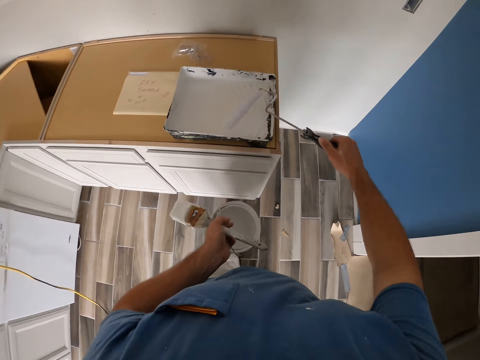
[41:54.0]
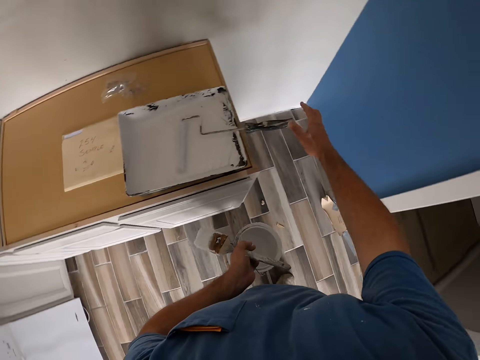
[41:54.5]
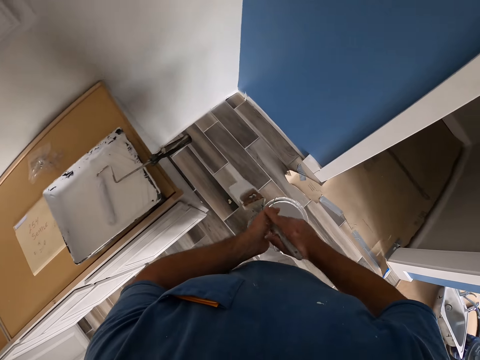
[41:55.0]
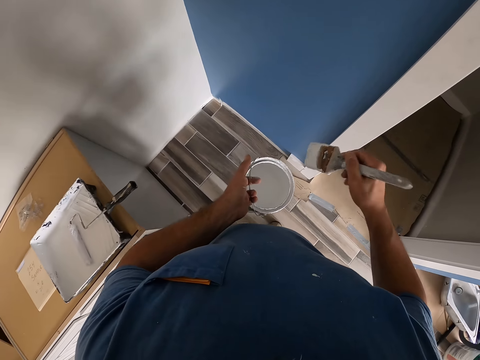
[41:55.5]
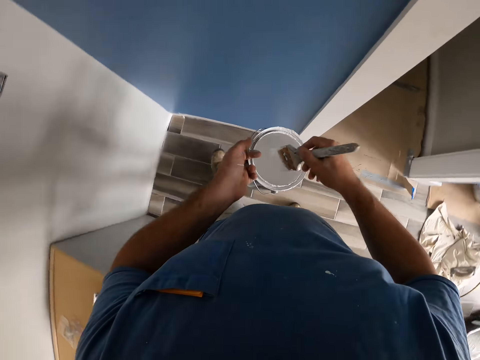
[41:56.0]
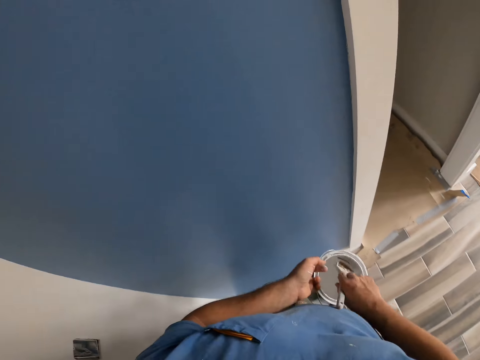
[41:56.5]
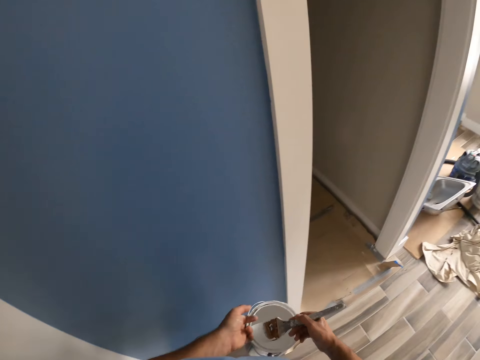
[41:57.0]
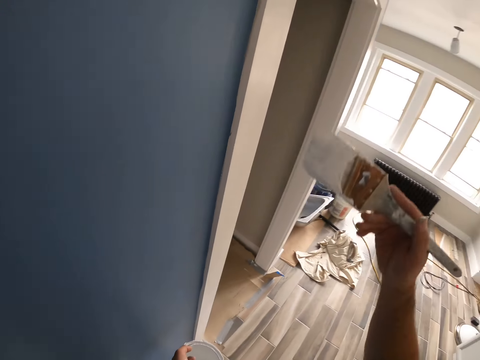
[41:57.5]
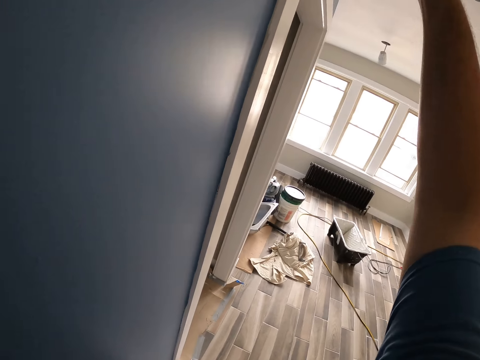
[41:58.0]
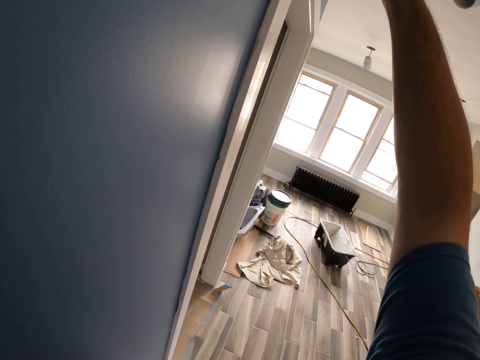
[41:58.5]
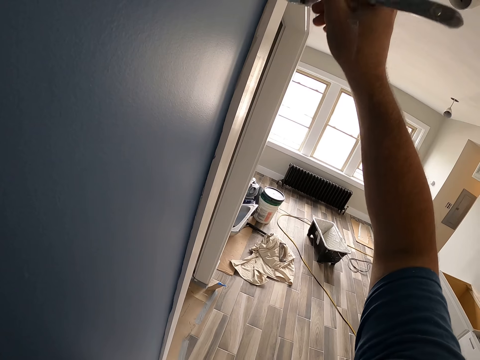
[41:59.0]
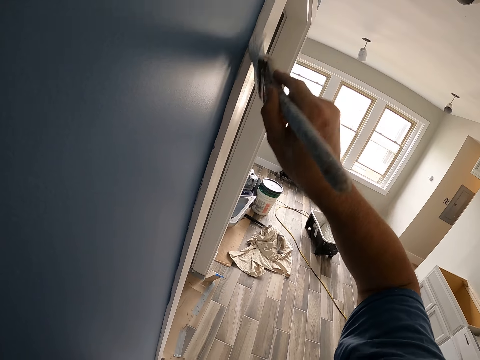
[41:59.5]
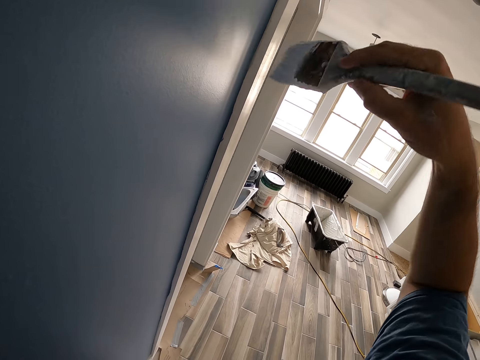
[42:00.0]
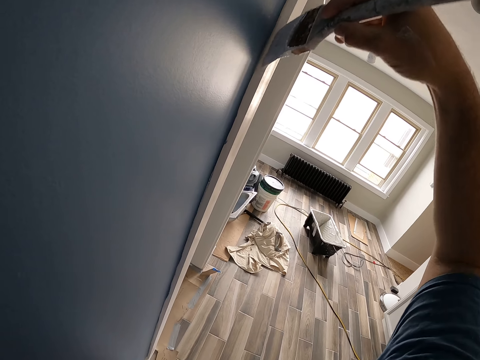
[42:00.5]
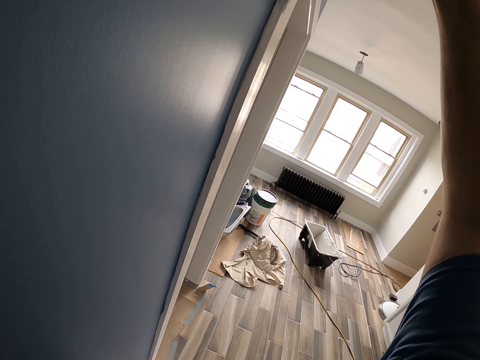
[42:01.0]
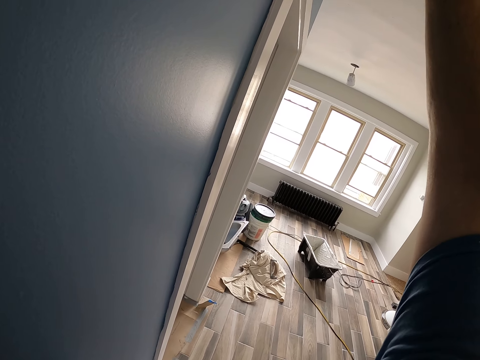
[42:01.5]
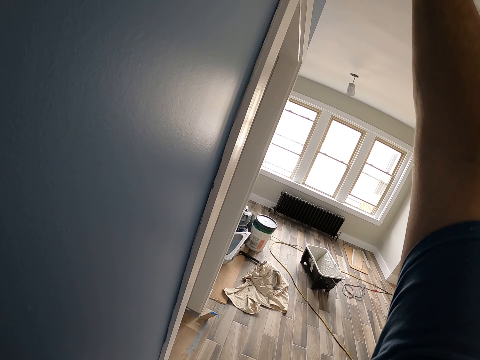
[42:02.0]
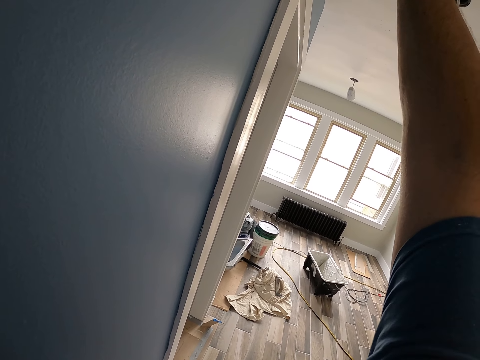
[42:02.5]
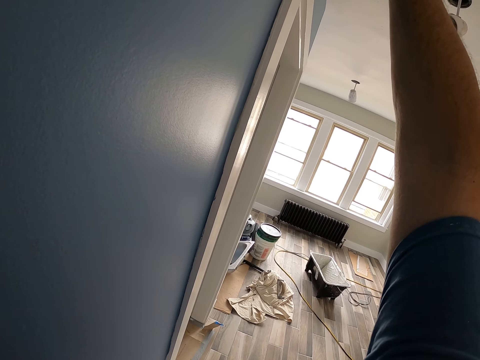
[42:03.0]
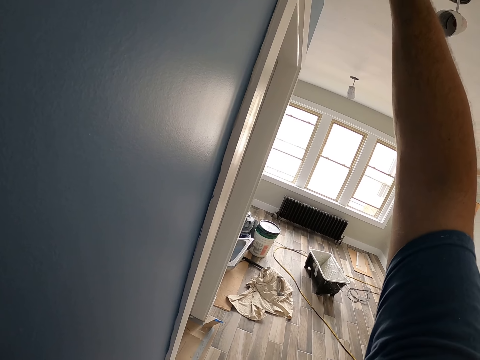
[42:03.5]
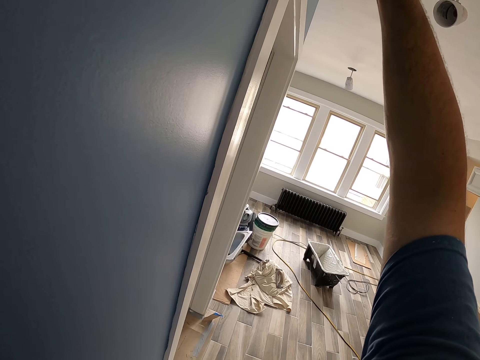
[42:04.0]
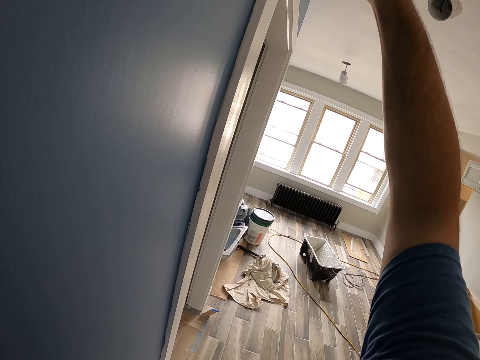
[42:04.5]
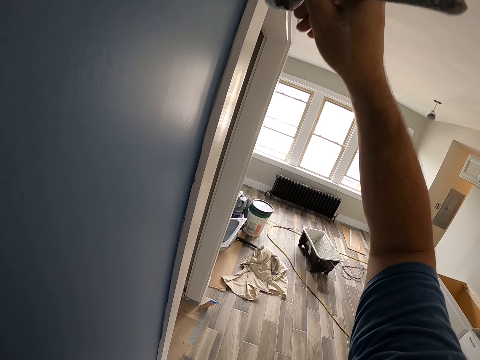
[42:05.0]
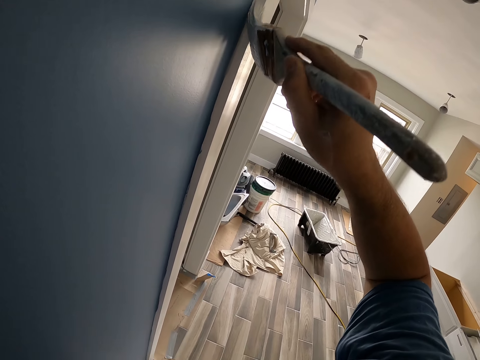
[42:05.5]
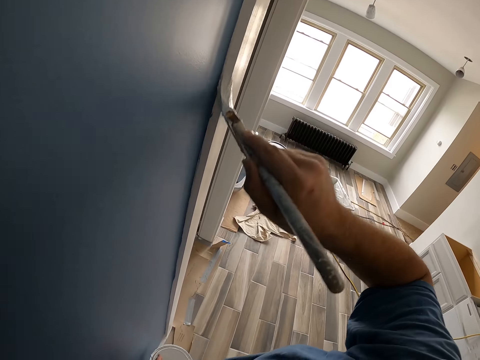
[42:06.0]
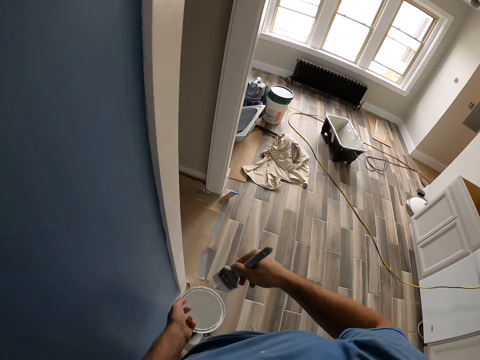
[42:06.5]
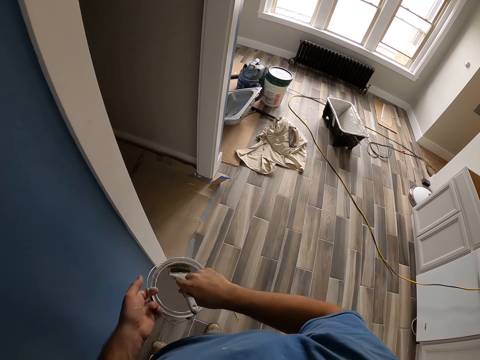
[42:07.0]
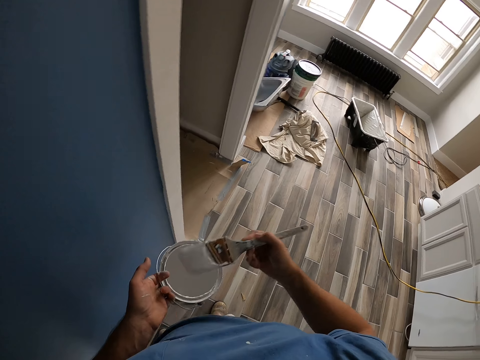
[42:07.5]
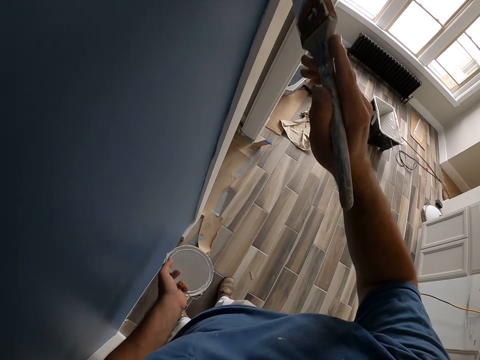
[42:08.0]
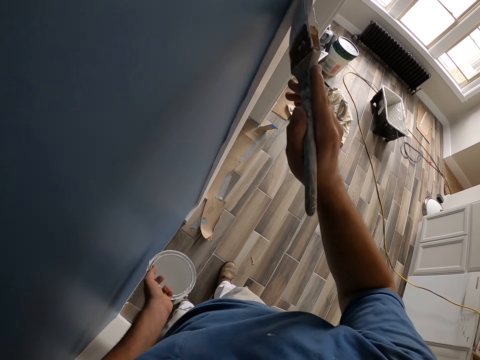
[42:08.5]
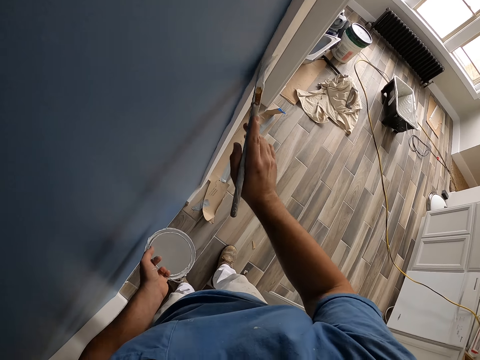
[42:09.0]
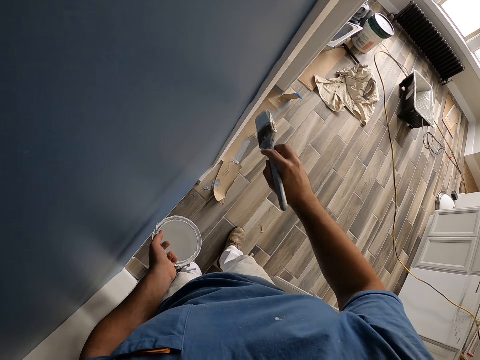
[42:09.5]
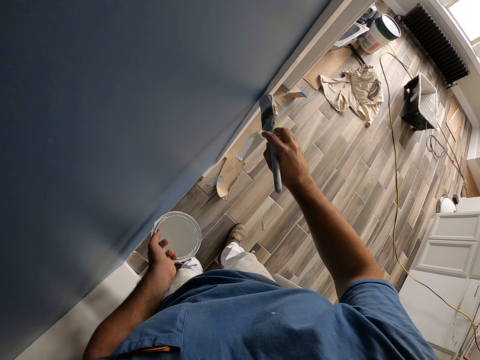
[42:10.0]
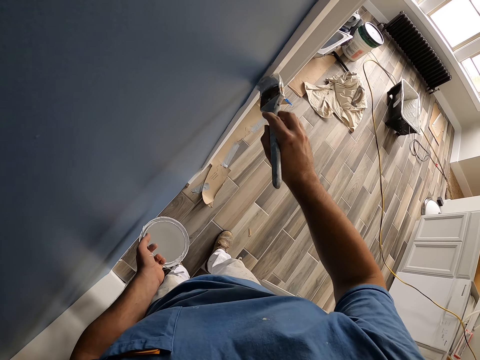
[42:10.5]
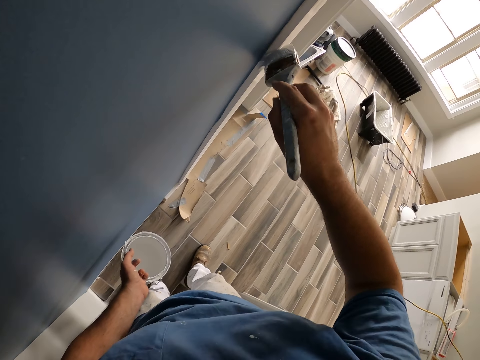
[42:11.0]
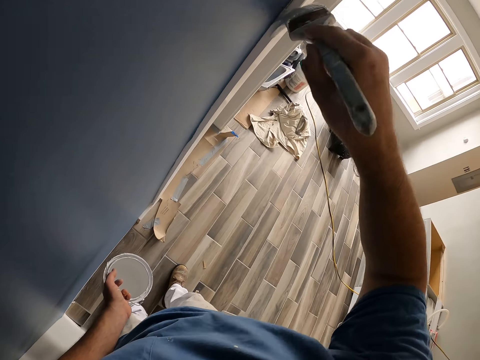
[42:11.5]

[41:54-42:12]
The camera wearer drops the short paint roller in the paint tray. He passes the paintbrush to his right hand. He takes paint from the paint container with the paintbrush. He paints the door frame or wall with the paintbrush. He takes paint from the paint container with the paintbrush. He paints the door frame with the paintbrush.

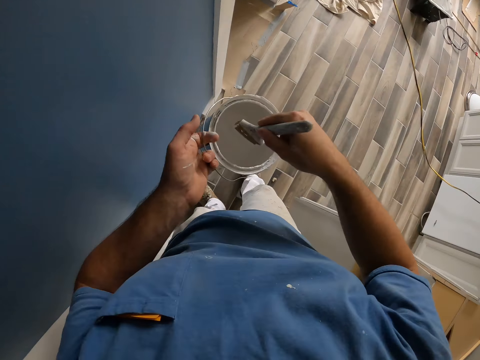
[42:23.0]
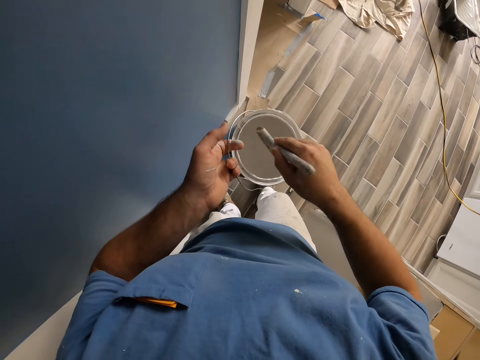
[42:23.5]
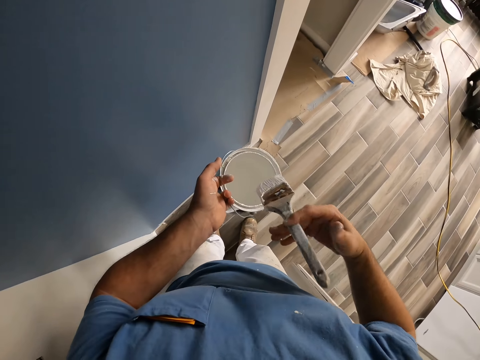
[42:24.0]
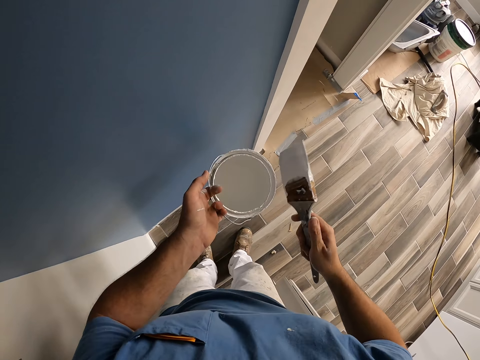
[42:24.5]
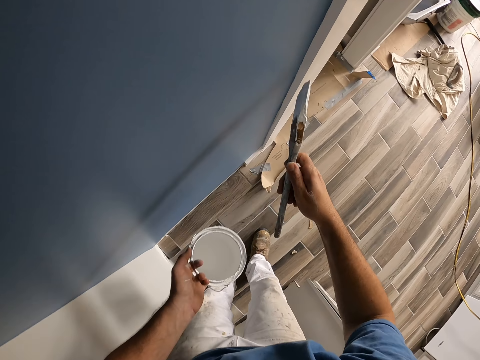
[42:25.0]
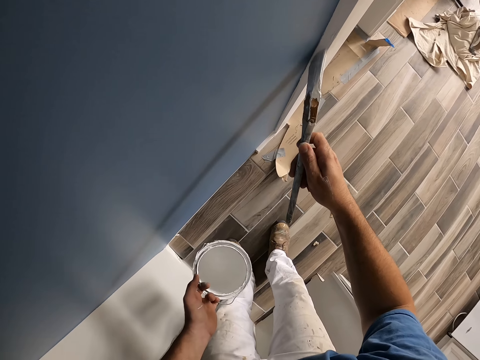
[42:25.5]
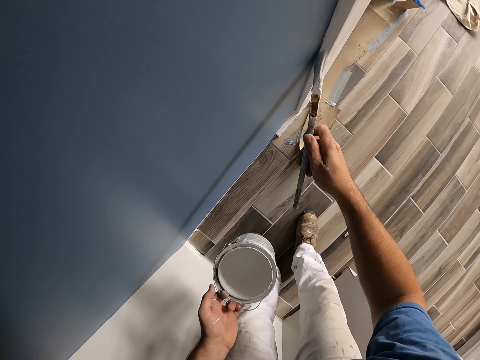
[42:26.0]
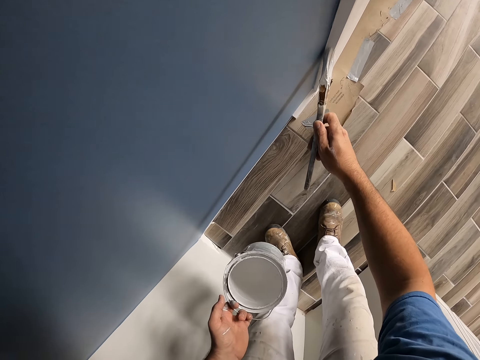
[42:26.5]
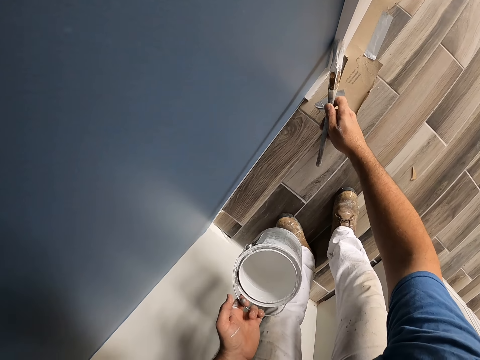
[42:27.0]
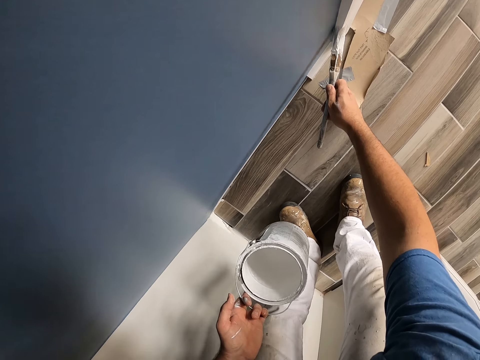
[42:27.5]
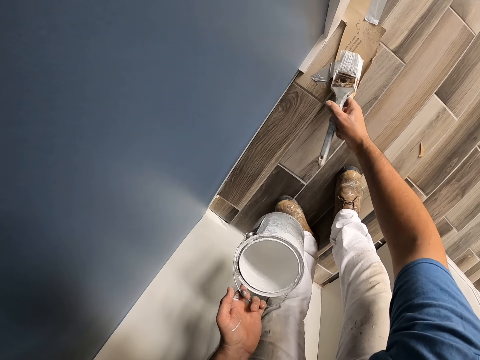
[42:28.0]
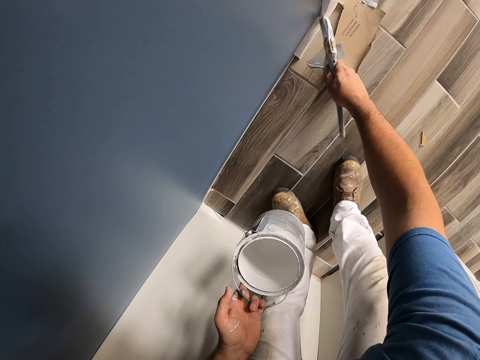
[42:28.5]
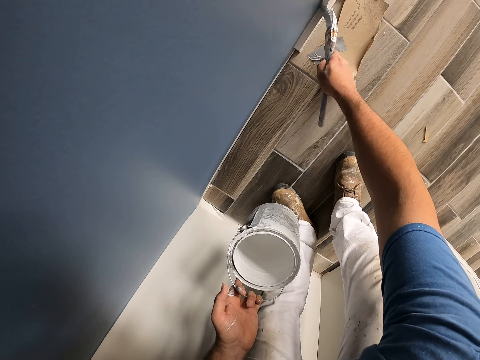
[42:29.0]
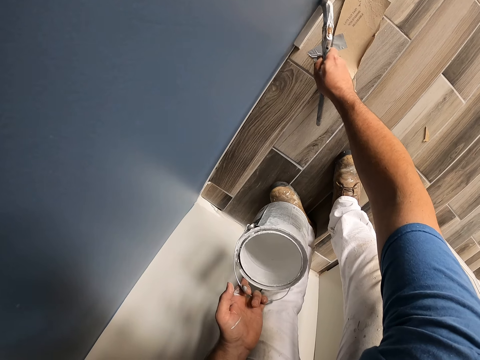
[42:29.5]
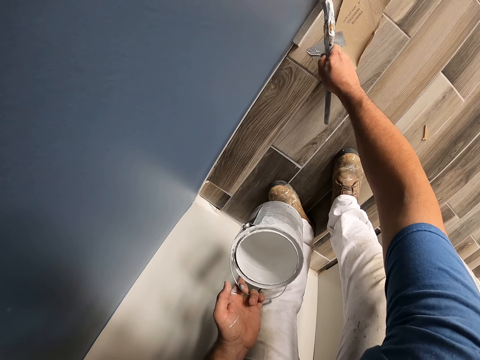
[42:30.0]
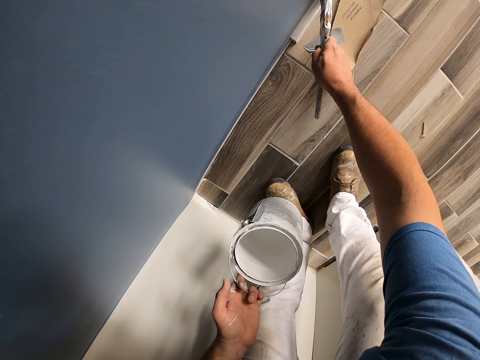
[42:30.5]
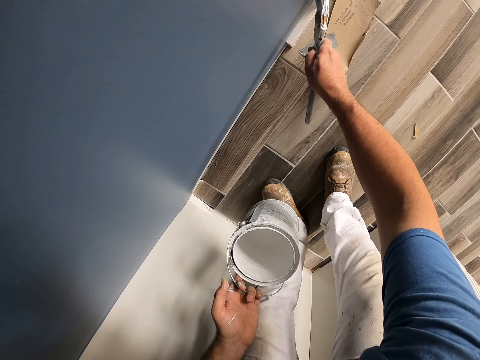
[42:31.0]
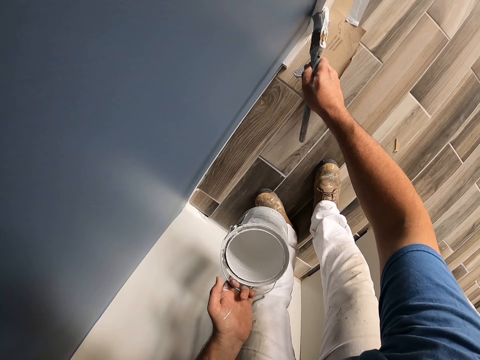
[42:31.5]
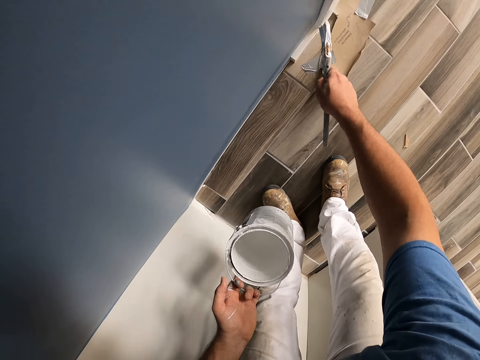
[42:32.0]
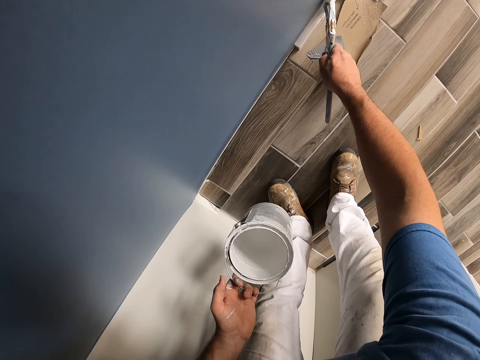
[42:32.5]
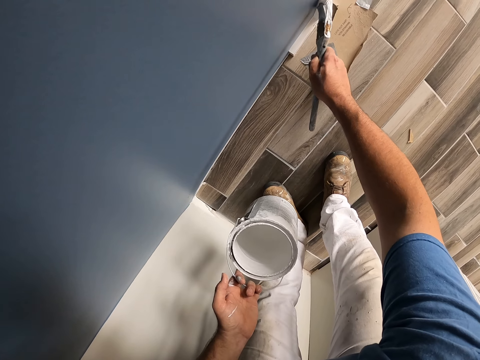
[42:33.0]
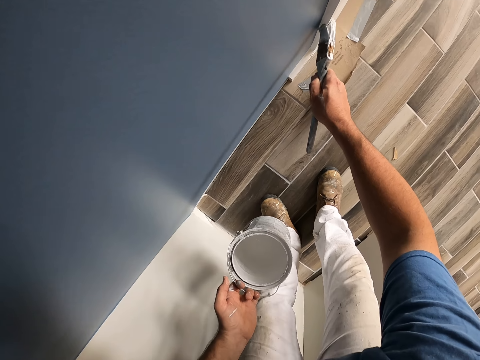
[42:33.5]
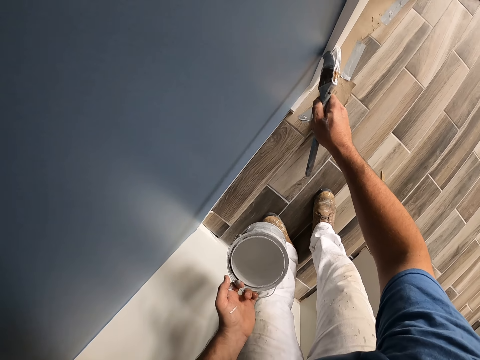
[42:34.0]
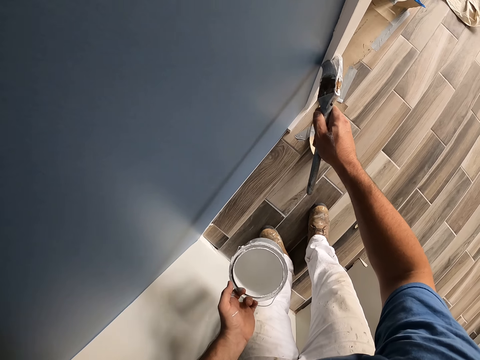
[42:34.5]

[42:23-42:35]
The camera wearer takes paint from the paint container with the paintbrush. They paint the door frame or wall with the paintbrush.
